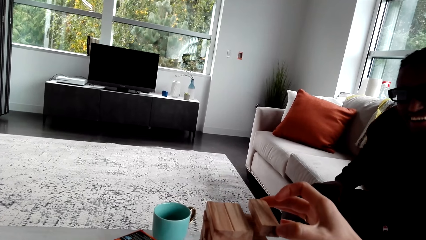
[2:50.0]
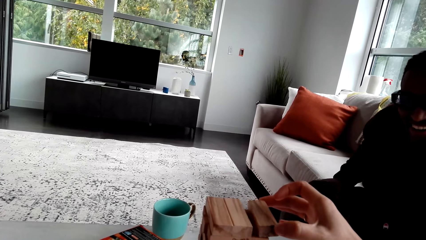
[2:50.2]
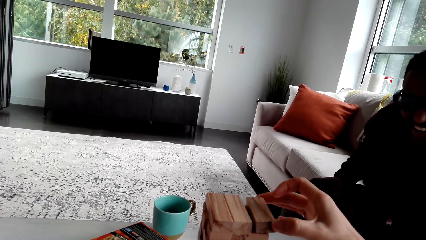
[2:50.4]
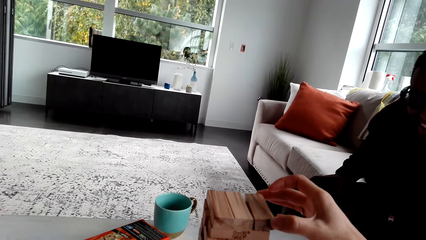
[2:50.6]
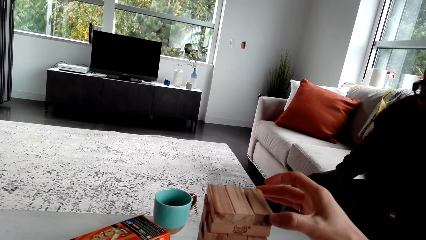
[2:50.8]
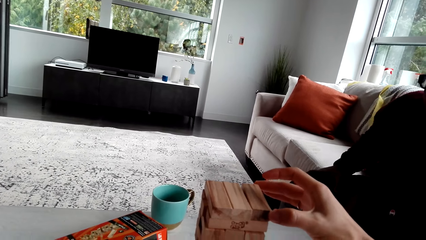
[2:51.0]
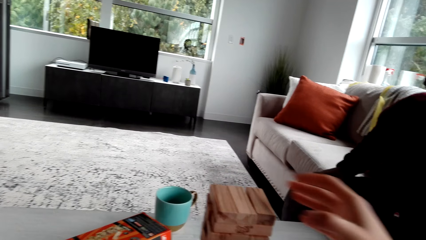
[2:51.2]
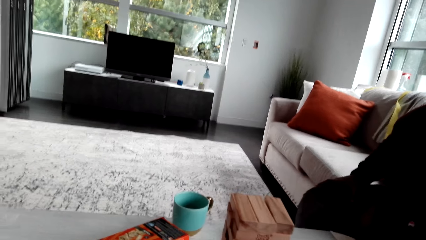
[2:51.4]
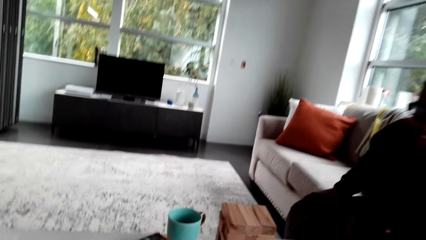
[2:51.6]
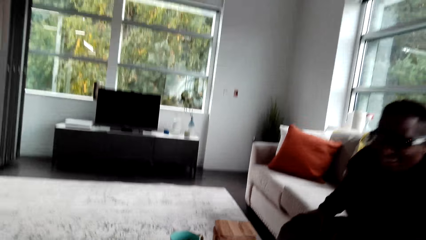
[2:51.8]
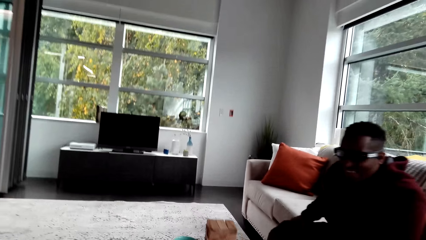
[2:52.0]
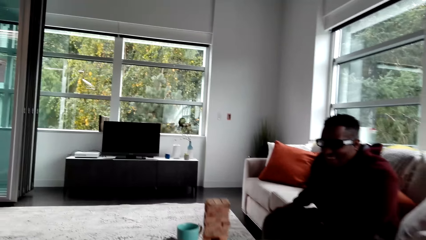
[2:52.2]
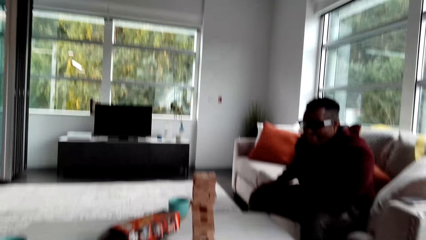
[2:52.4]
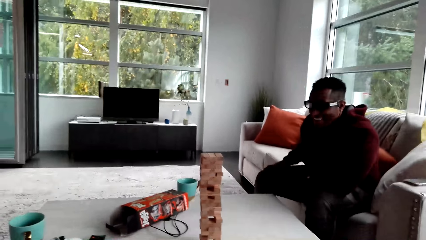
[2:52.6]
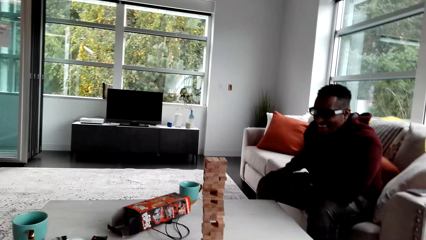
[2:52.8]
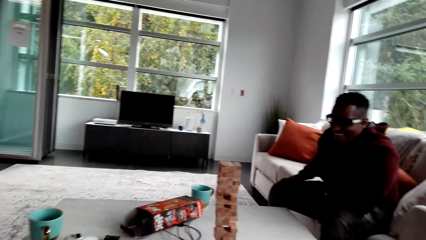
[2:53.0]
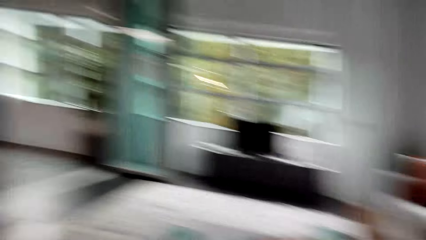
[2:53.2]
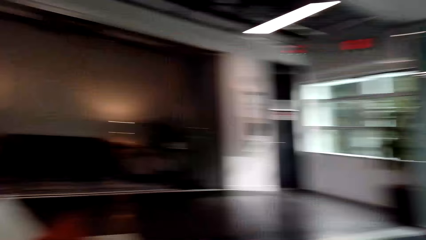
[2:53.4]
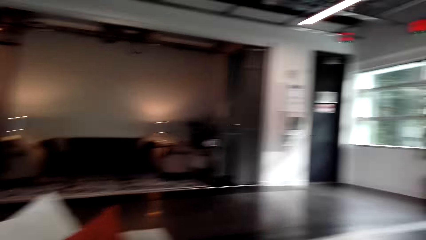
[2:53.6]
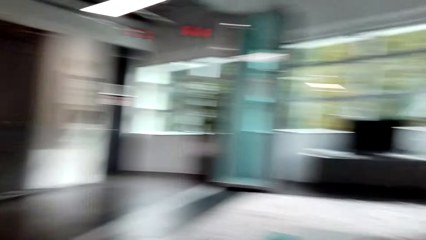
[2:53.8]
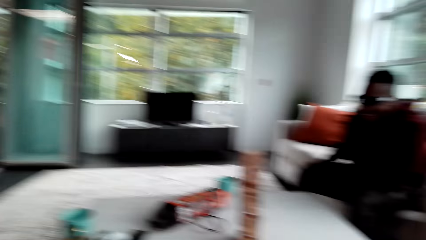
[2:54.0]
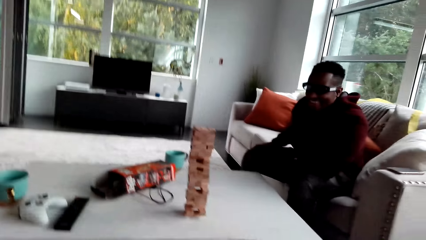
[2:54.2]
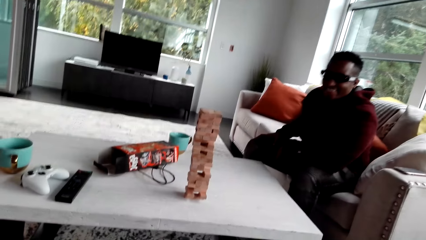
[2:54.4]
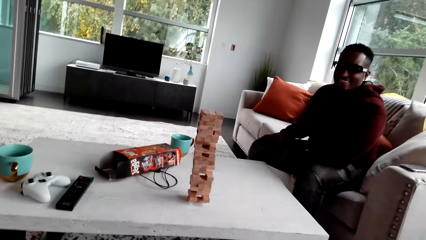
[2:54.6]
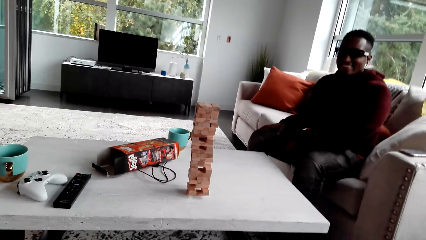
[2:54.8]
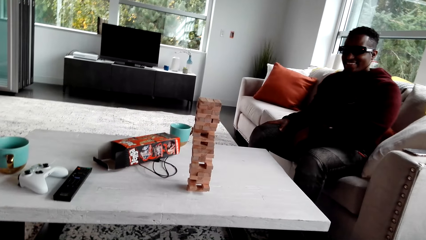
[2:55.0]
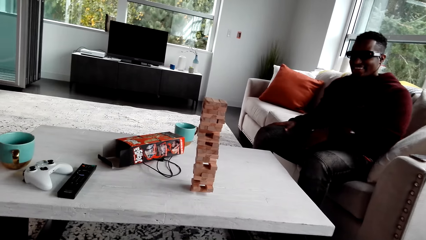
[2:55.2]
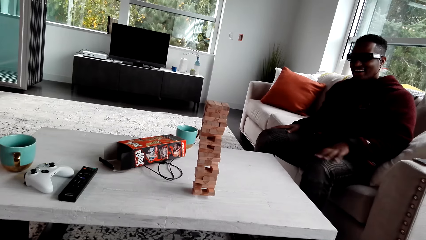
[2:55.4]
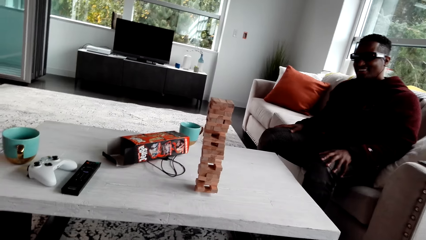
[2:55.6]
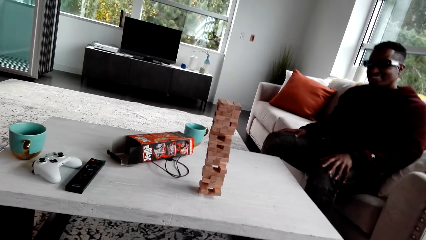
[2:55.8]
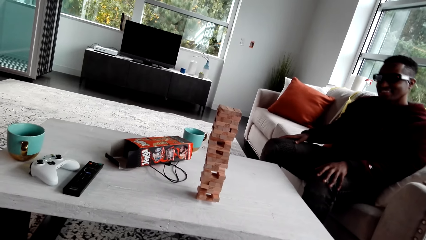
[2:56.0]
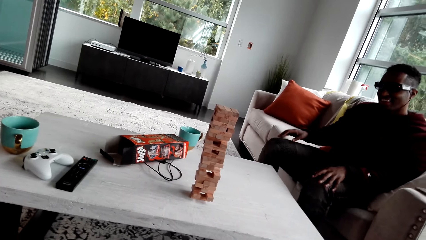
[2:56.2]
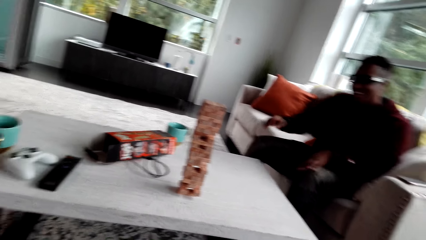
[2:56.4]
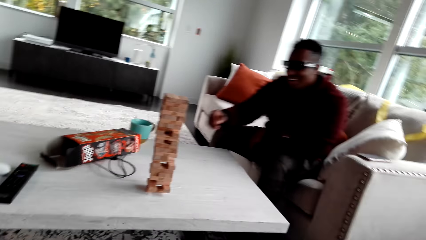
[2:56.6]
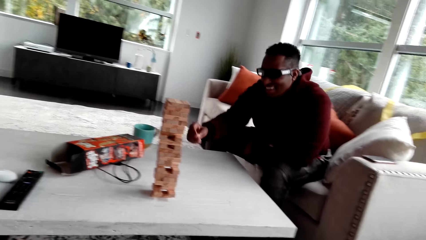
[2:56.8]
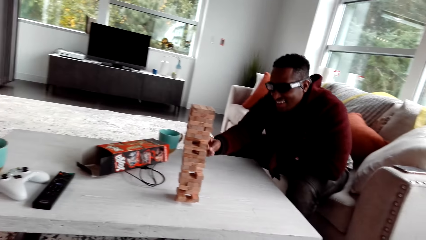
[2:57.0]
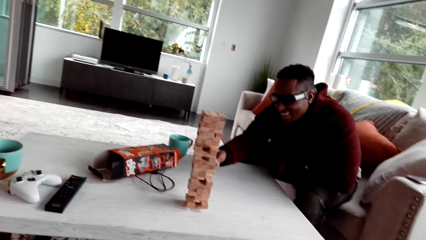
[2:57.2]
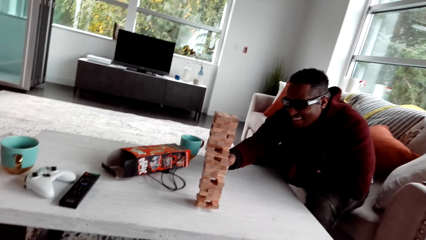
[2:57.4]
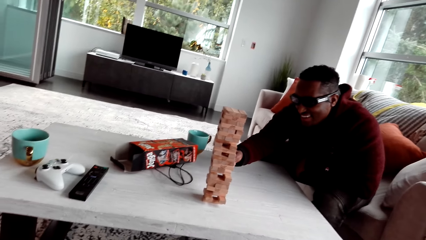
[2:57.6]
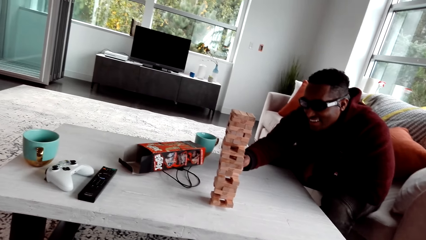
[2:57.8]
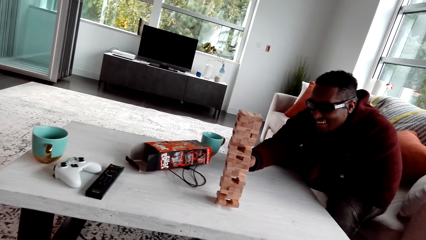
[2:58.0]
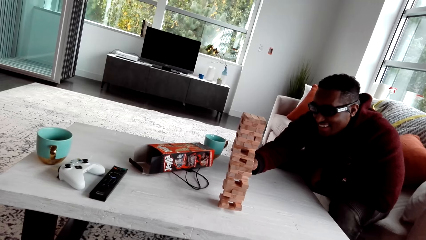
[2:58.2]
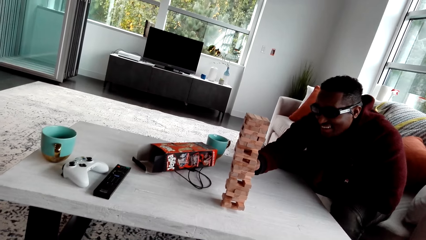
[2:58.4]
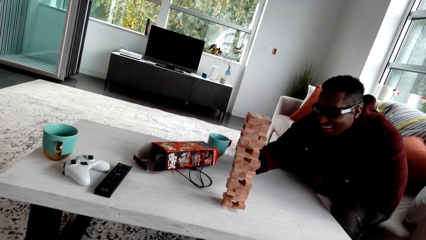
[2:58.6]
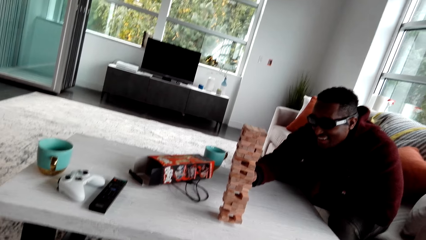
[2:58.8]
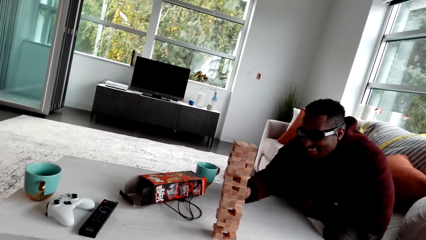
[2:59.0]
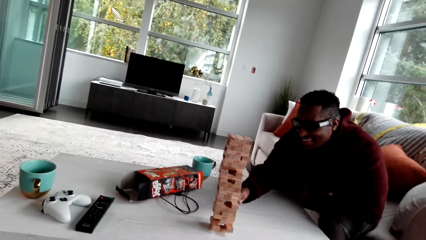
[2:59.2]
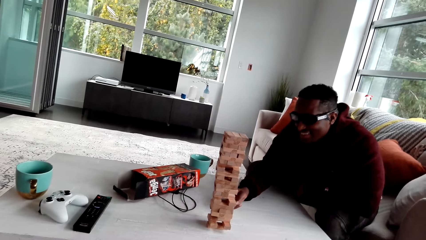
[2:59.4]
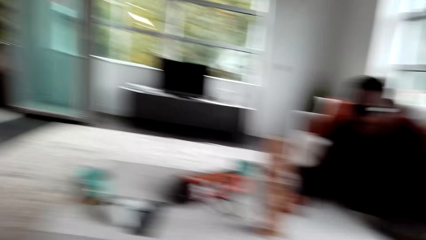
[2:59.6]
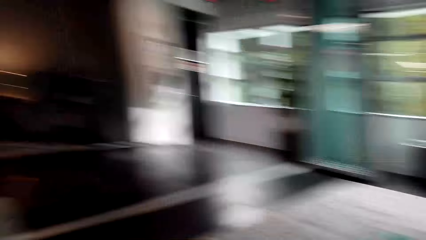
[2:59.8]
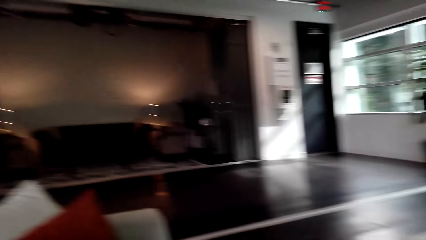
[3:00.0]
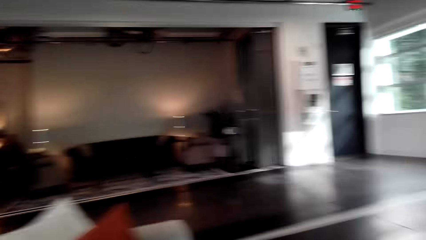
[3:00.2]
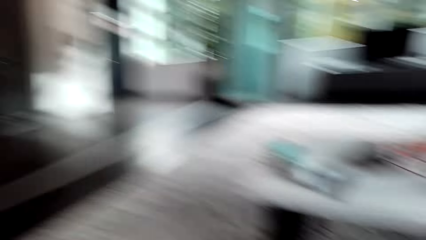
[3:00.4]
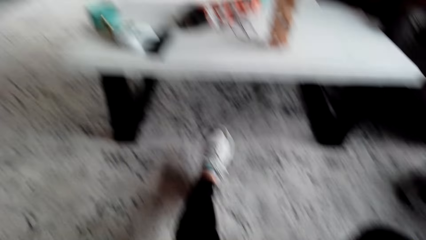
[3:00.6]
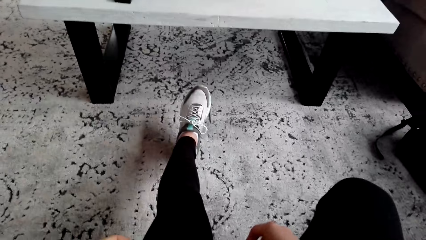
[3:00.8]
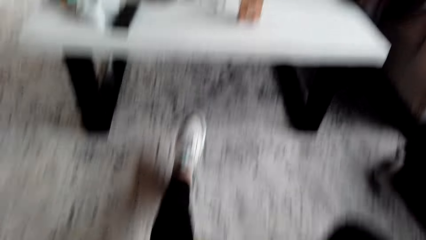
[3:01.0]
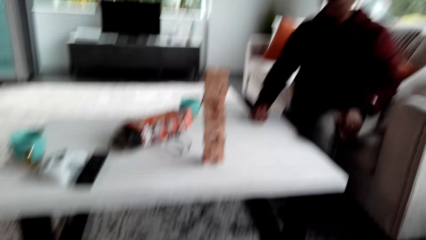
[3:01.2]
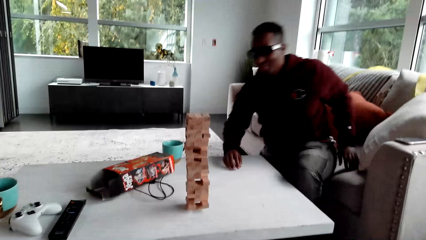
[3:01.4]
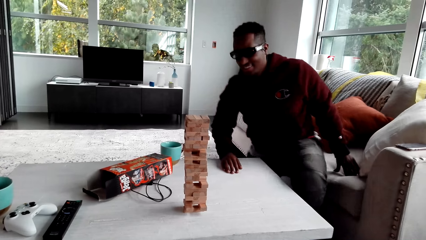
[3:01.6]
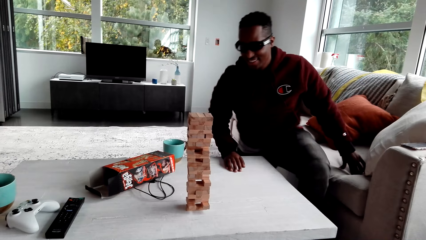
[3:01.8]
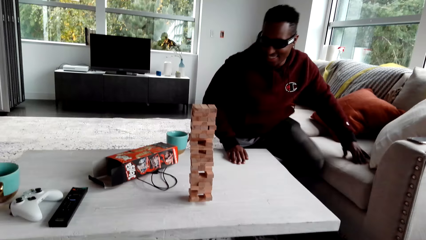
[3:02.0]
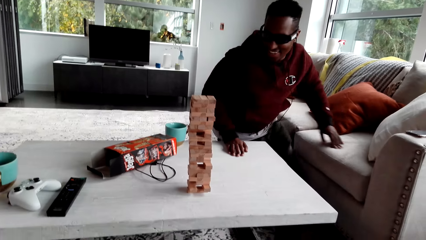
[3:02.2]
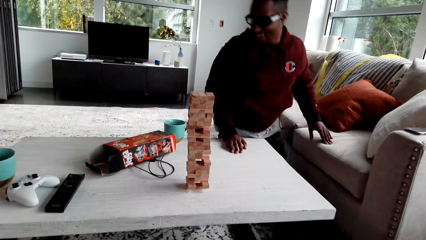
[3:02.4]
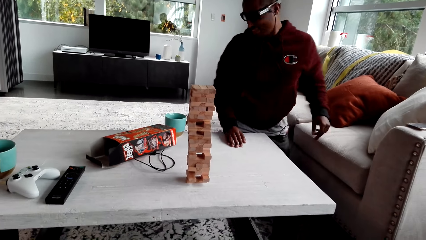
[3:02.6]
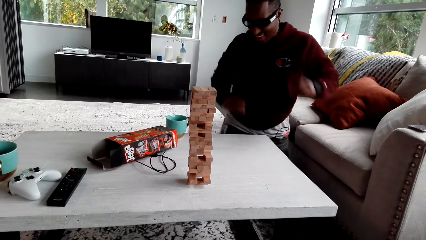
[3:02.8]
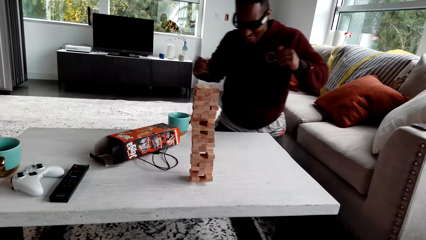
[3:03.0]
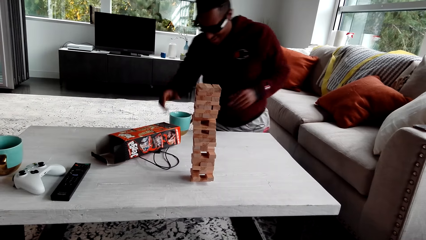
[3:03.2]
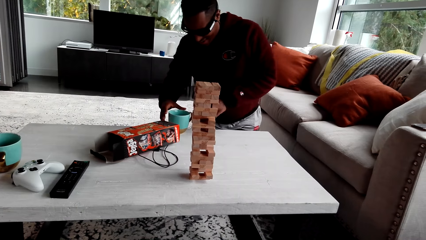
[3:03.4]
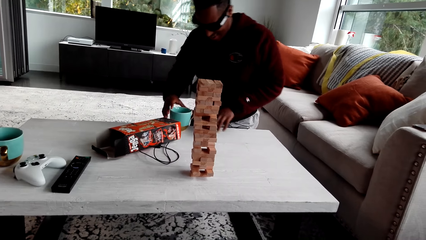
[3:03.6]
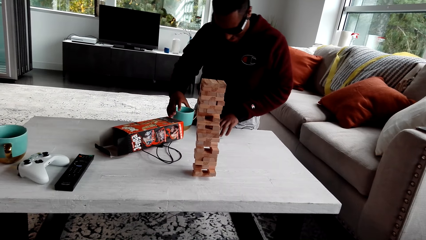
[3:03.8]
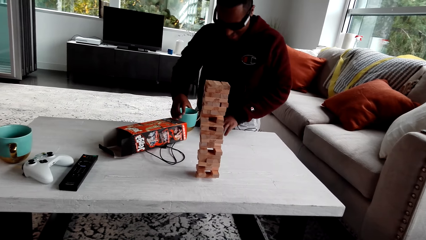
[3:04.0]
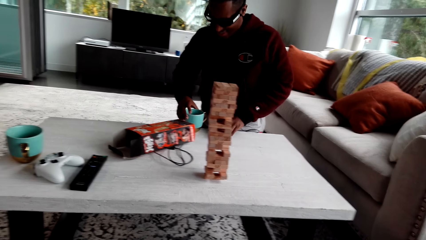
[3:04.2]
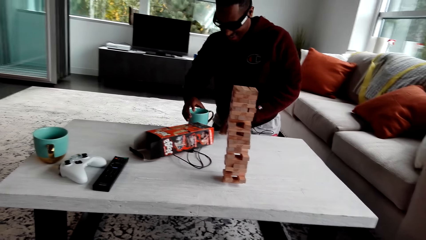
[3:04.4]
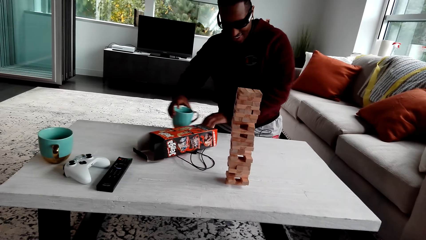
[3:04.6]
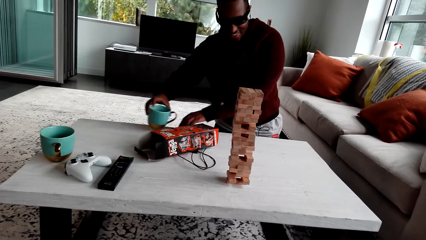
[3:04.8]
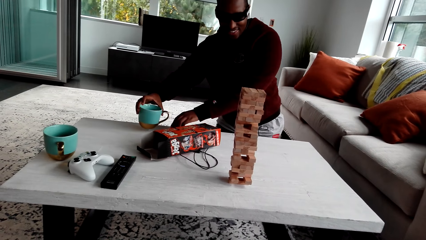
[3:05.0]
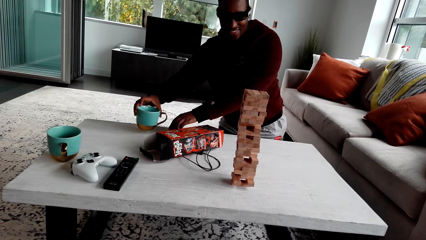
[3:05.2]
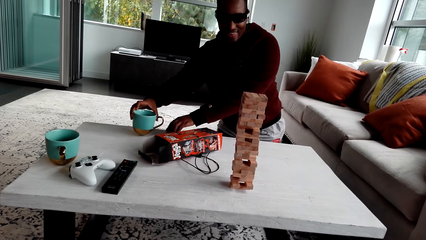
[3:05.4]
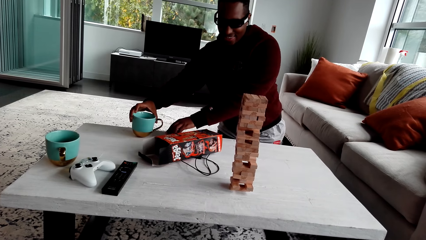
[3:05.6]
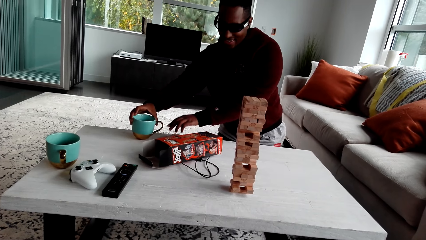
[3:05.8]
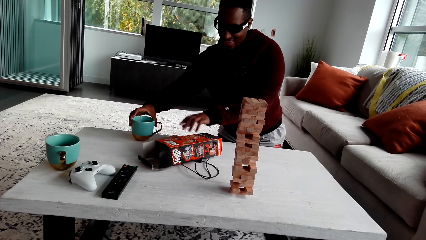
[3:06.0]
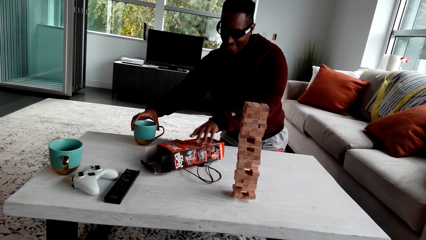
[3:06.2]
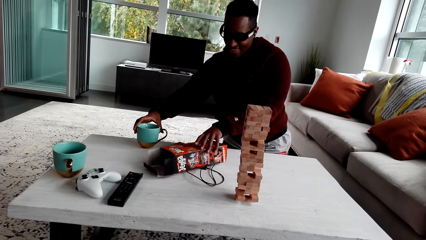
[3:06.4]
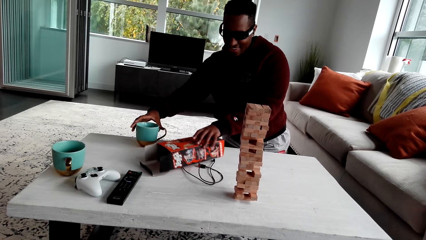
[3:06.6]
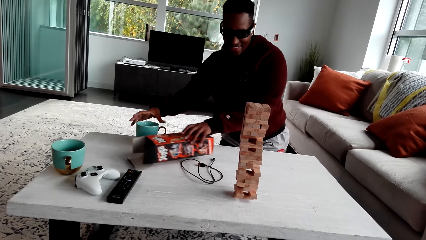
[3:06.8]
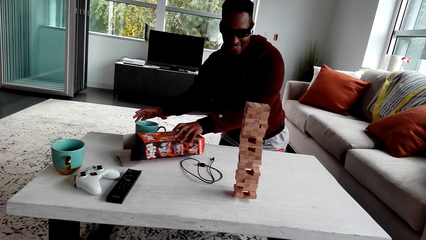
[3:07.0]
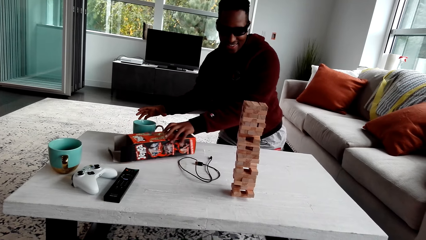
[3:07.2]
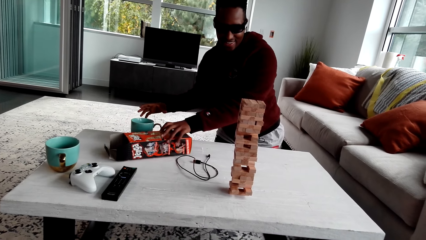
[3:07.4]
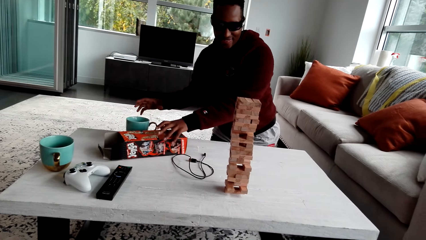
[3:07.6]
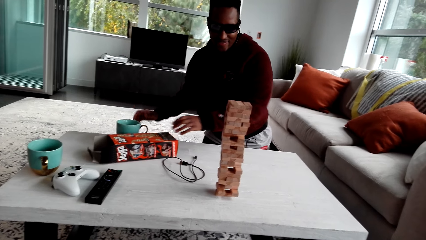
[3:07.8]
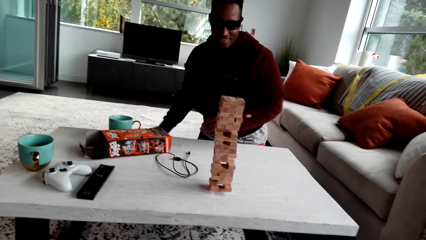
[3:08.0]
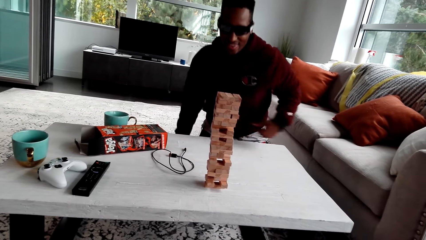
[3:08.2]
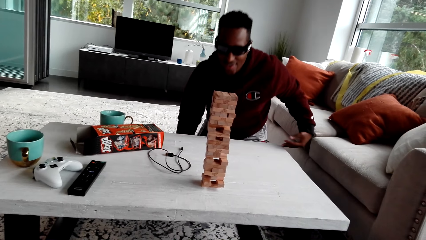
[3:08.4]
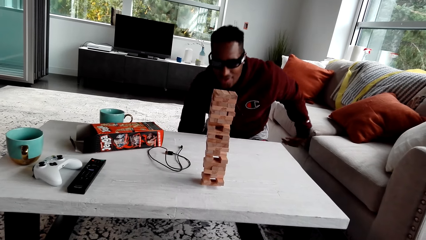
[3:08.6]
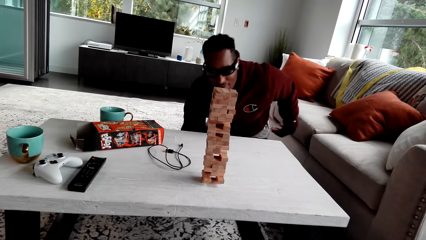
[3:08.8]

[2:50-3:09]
The camera wearer plays a jenga game with a person. The person dialogues with the camera wearer. The camera wearer turns around. The person dialogues with the camera wearer and removes a jenga block. The person plays Jenga with the camera wearer. The camera wearer dialogues with the person. The person moves, removes the jenga block, moves a cup and moves a jenga box.
